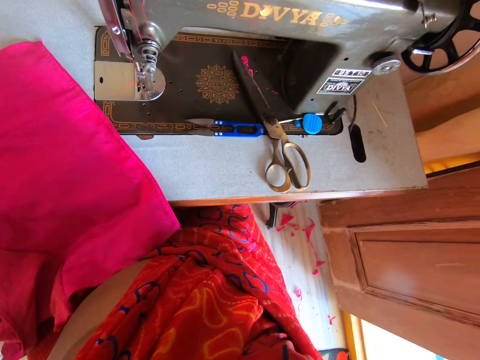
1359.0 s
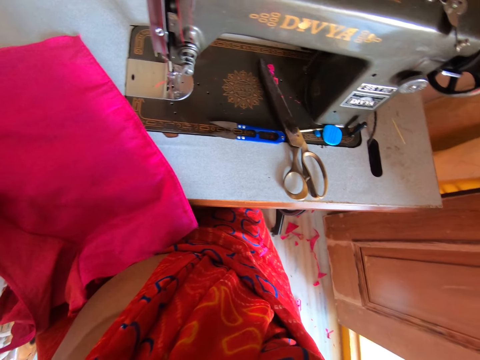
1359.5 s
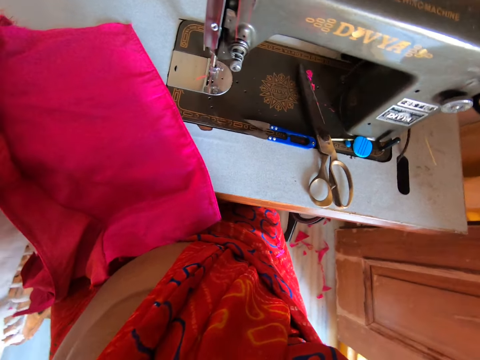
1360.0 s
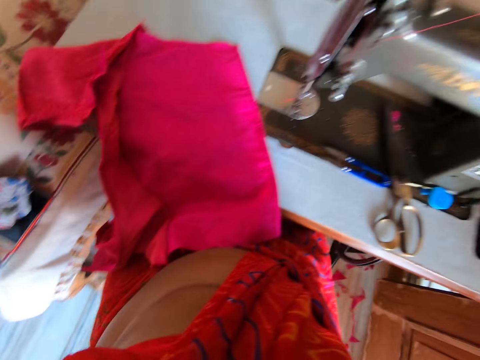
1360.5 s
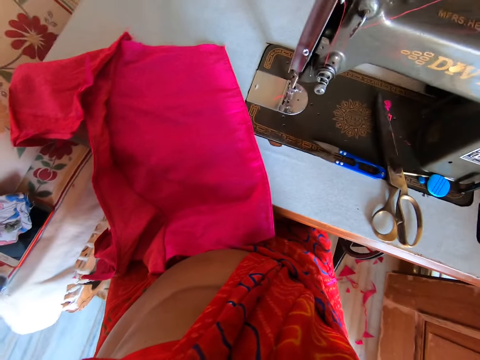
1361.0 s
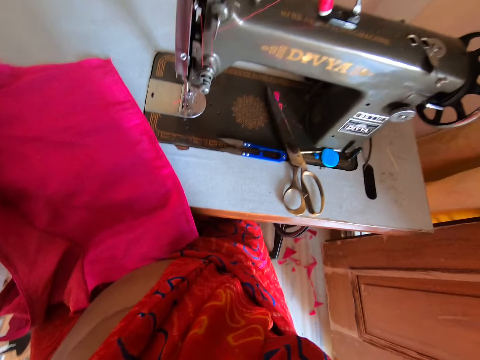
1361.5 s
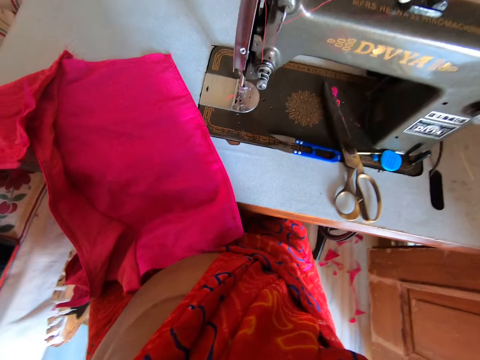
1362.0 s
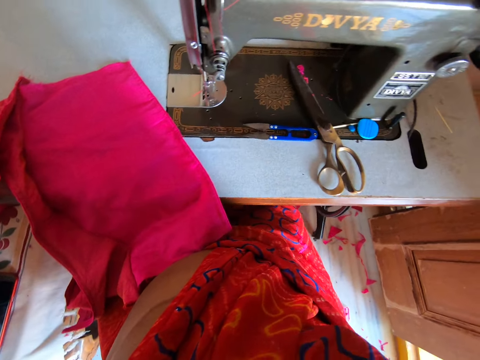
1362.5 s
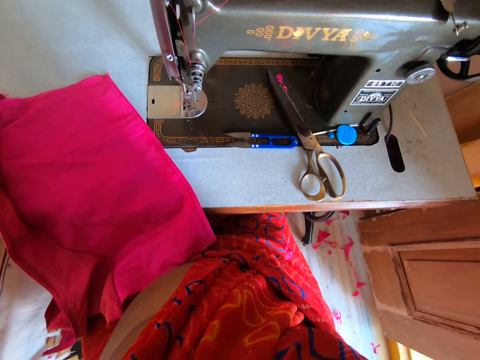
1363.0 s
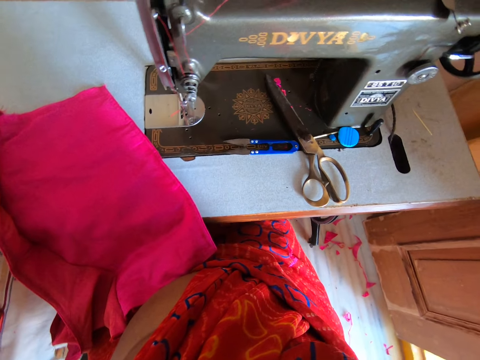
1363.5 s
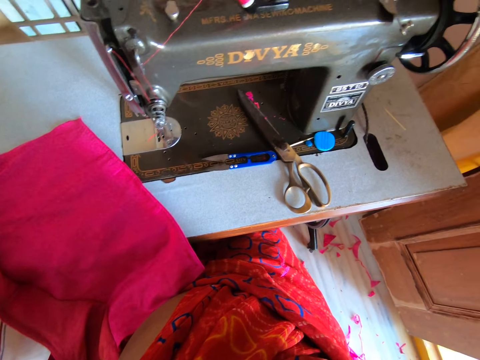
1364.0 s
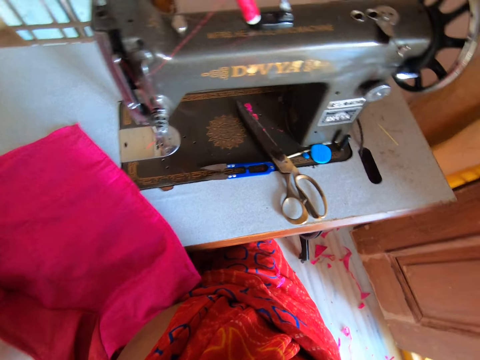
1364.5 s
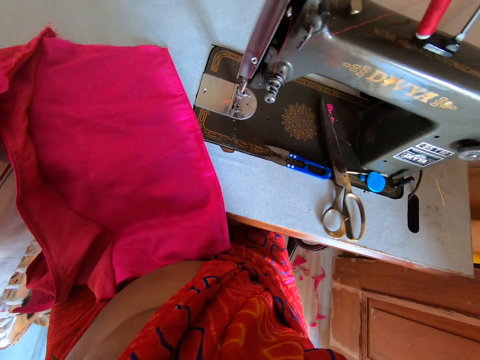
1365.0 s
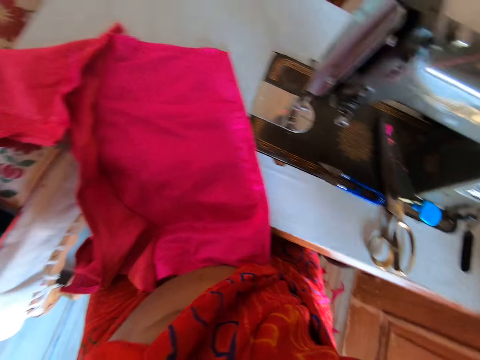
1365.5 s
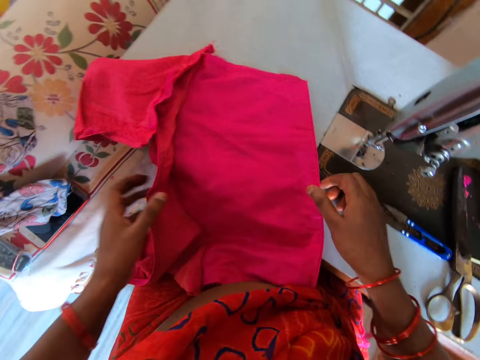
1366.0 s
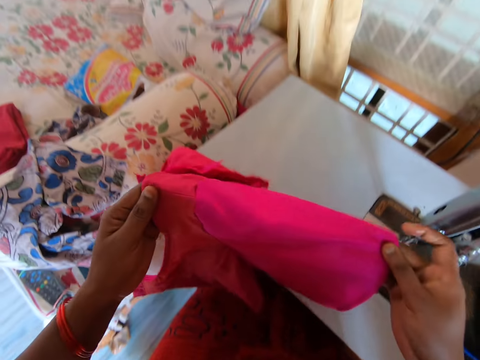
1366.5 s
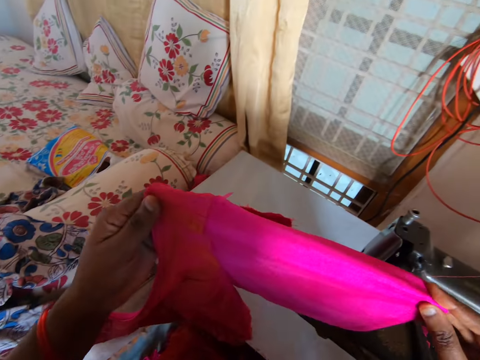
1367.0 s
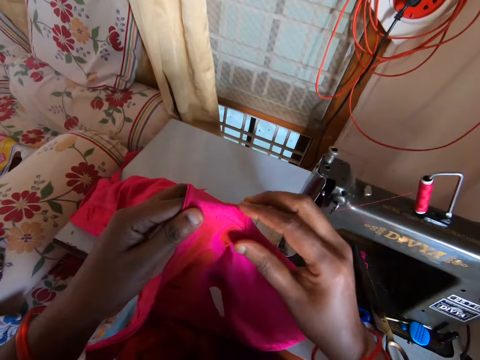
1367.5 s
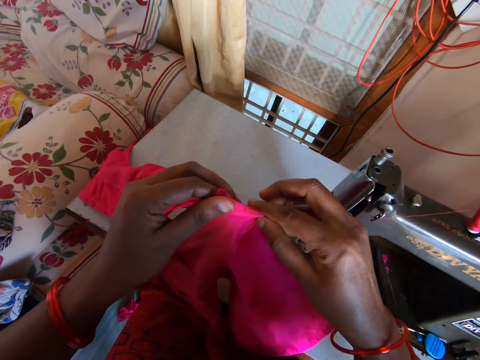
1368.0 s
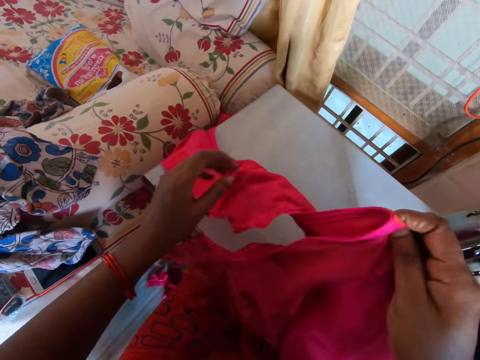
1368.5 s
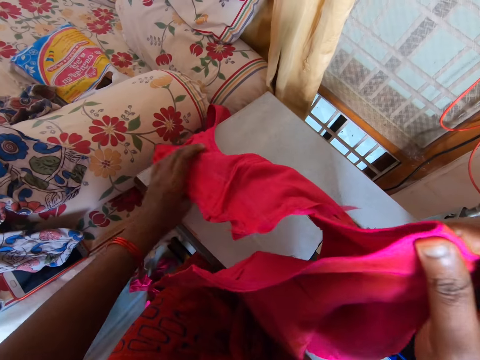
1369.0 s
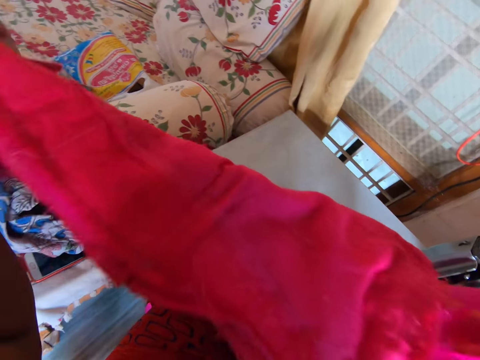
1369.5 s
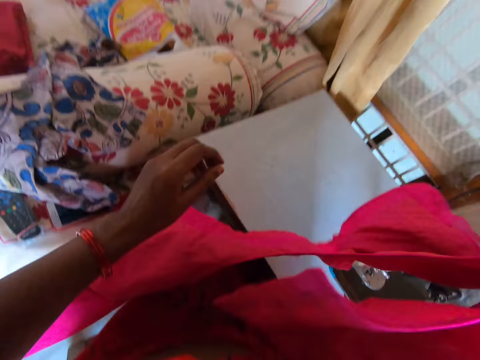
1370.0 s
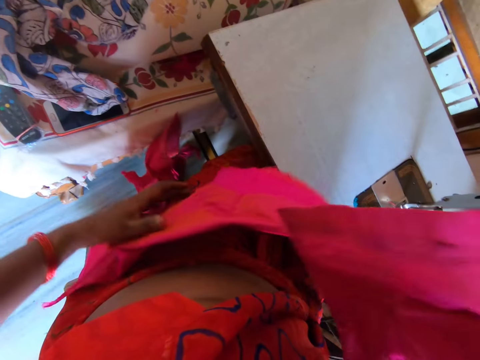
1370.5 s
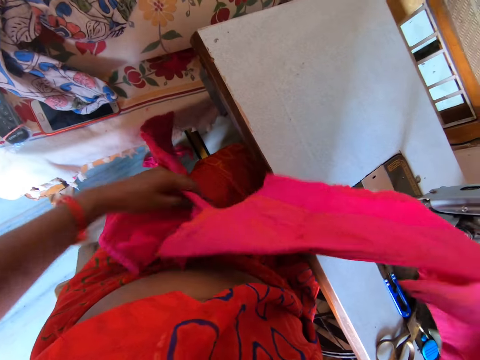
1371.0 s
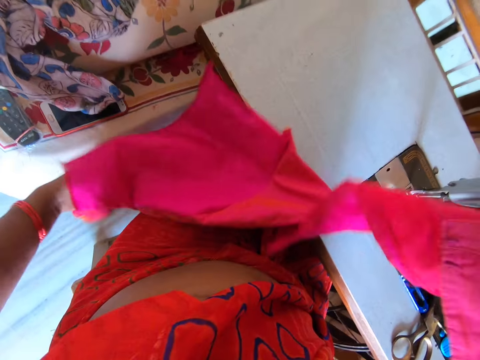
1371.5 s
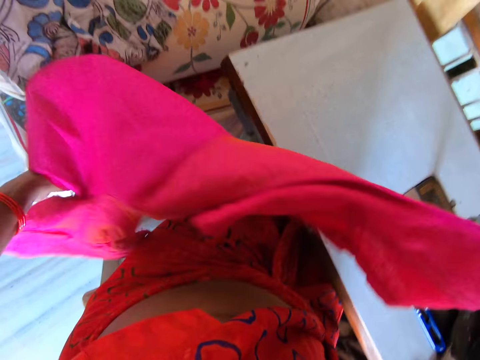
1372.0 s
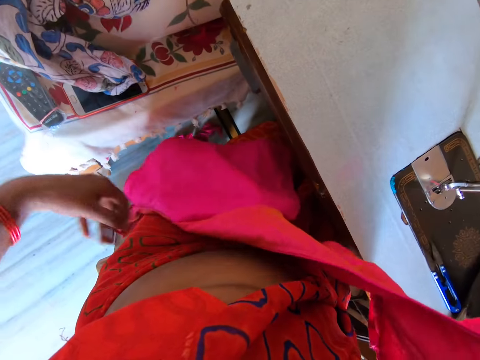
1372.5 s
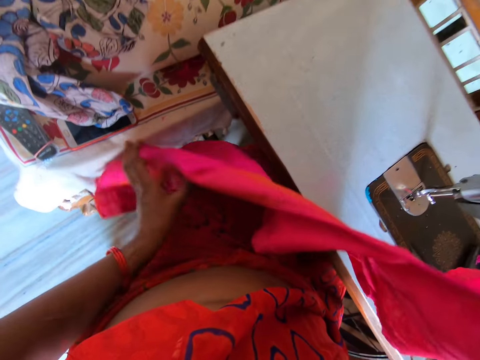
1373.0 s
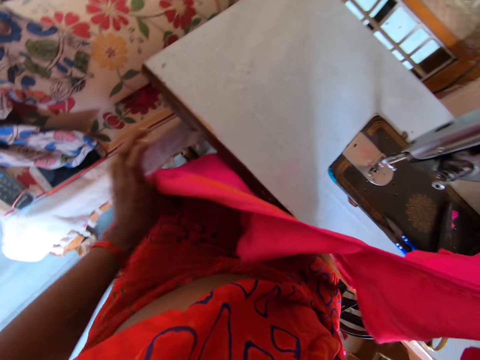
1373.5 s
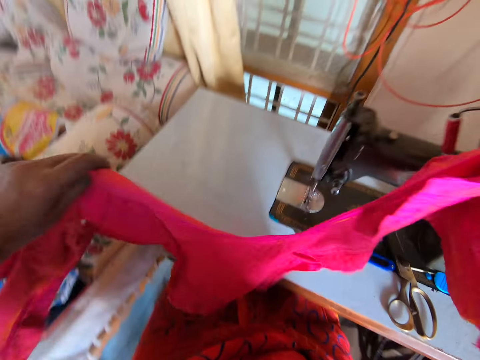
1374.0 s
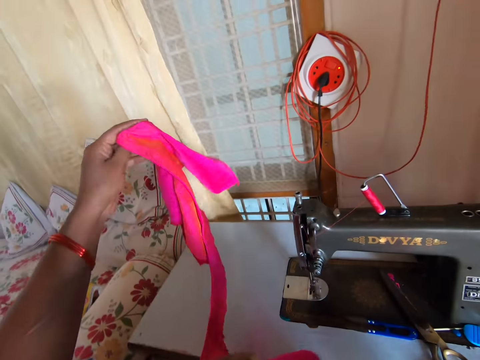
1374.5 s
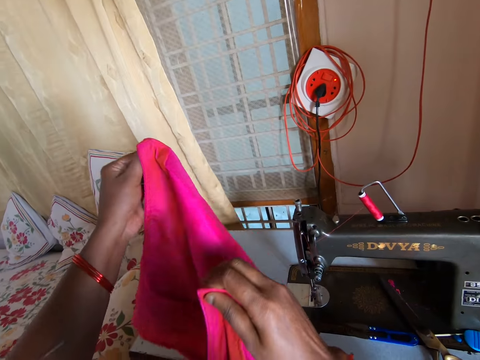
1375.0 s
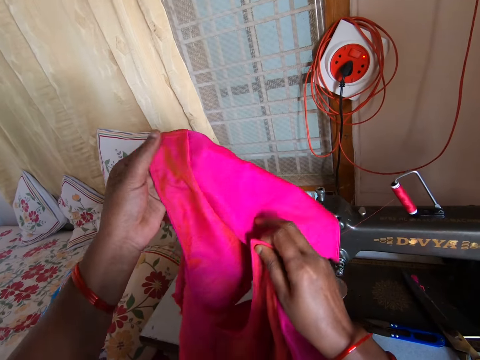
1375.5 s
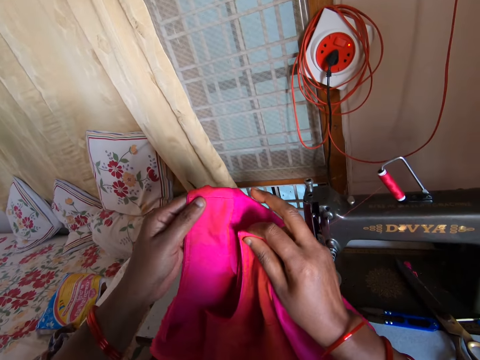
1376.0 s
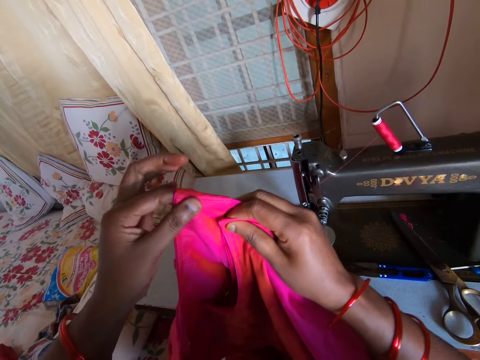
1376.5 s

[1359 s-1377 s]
The camera wearer looks around. They lift both hands. They look around. They lift the cloth with both hands. They fold the cloth with both hands. They stretch the fabric. They hold the cloth with both hands. They turn the cloth with both hands. They lift both hands.

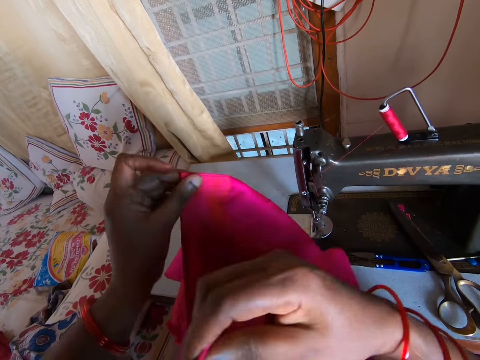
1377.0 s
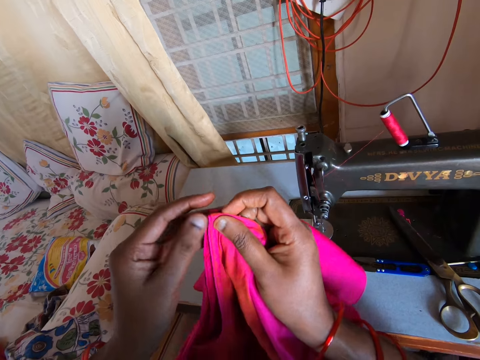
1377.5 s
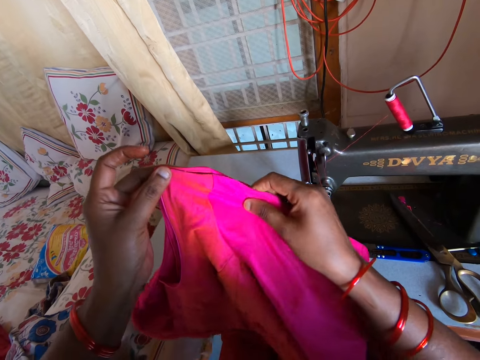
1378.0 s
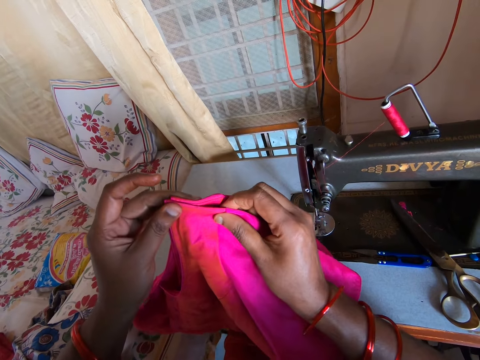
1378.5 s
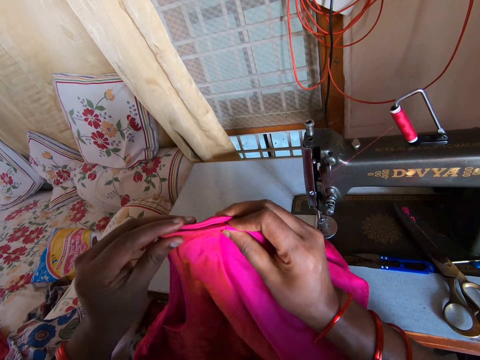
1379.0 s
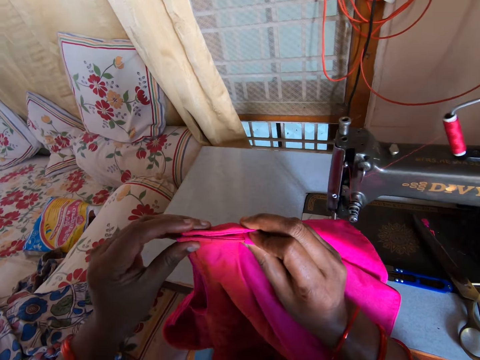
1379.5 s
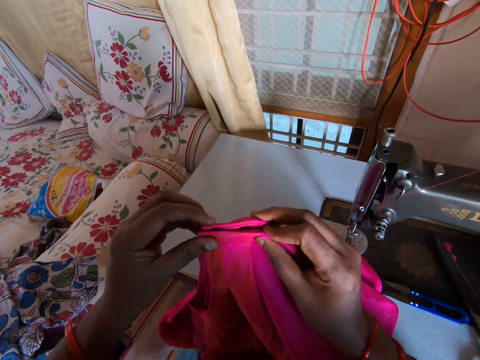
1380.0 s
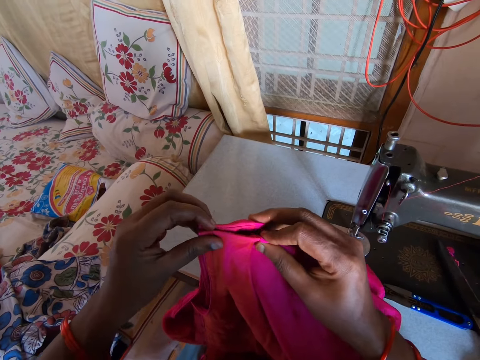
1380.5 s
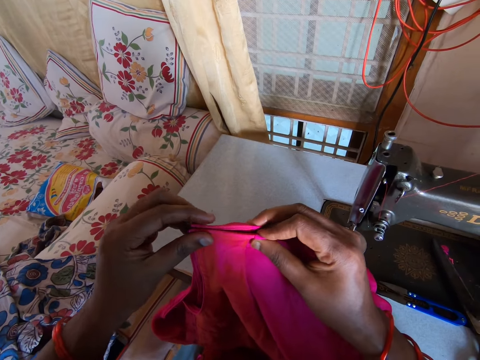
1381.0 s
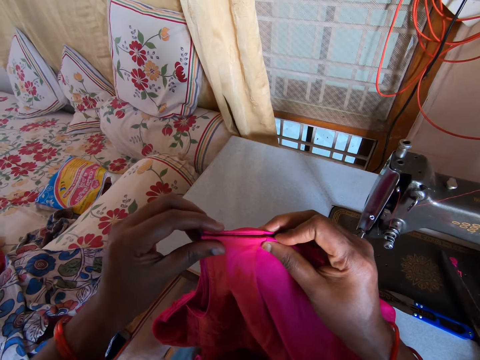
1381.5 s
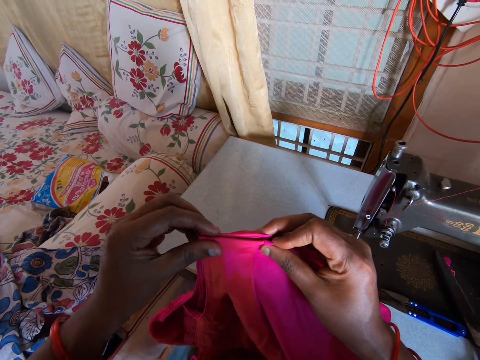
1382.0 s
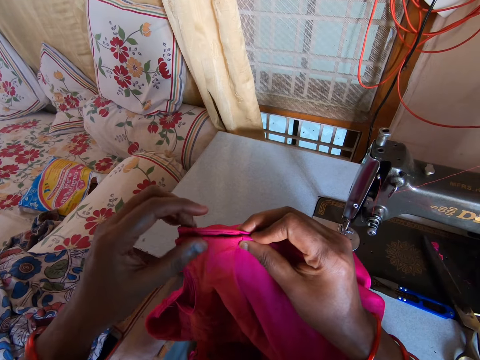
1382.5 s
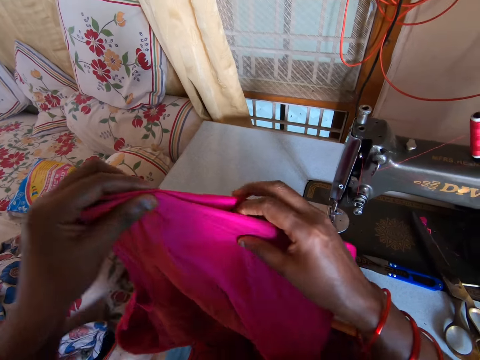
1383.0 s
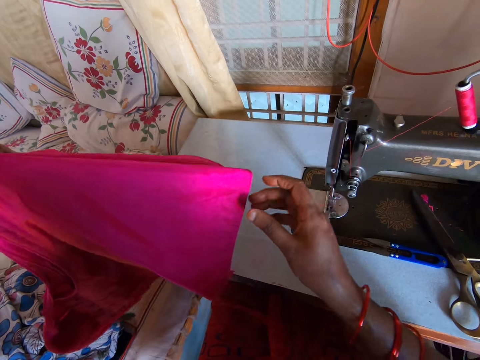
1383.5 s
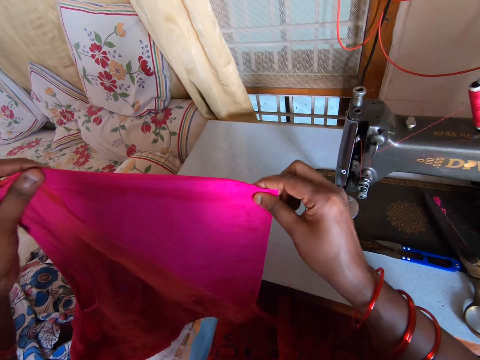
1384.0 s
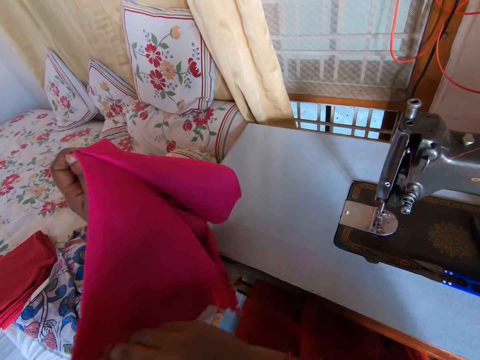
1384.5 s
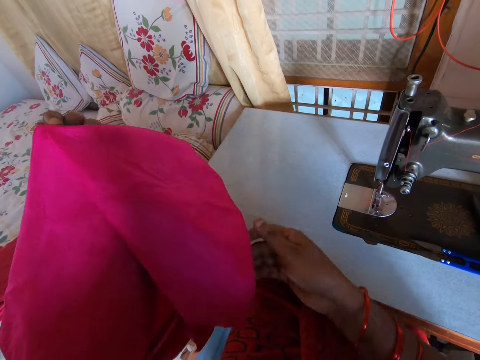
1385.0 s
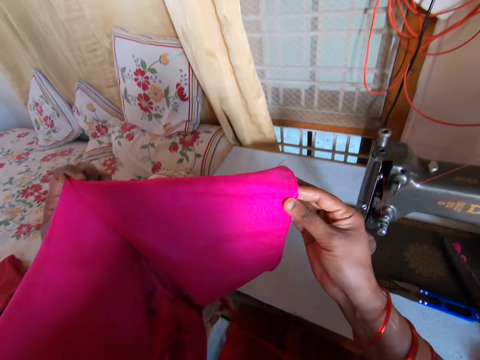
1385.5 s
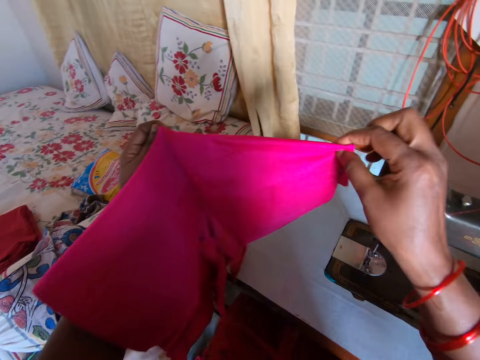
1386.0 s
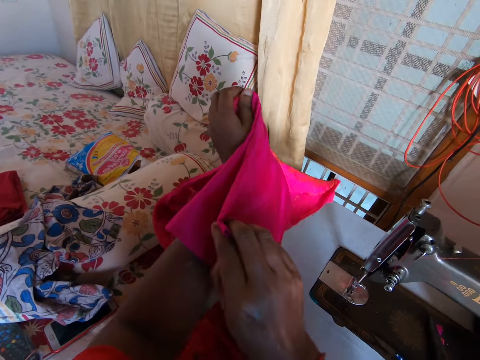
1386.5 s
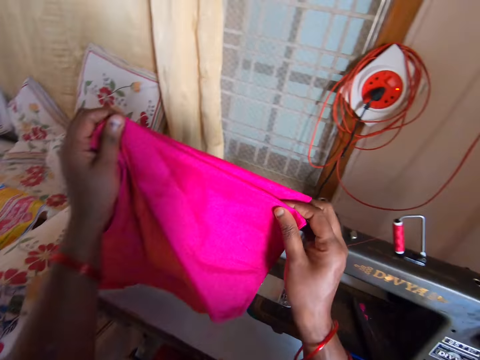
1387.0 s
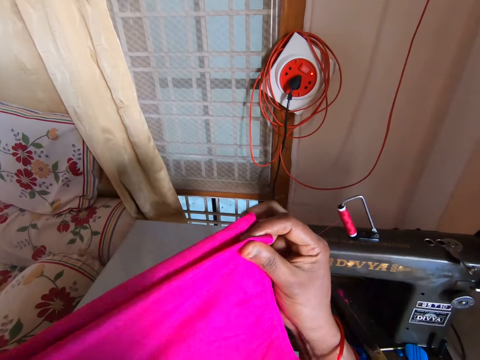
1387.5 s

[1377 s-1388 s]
The camera wearer folds the cloth with both hands. They fold it again. They inspect the cloth. They stretch the fabric. They turn the fabric. They inspect the cloth again. They stare at the fabric.
